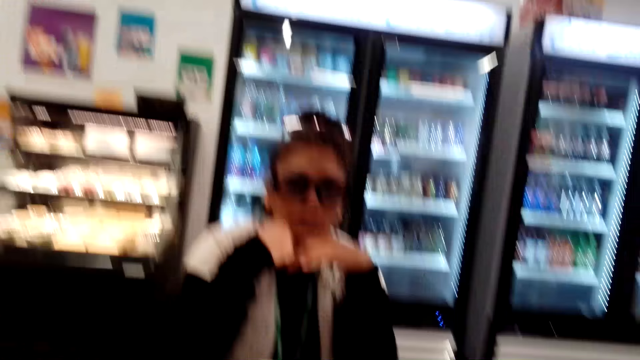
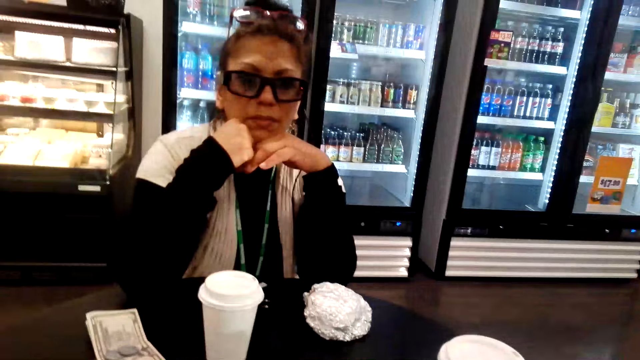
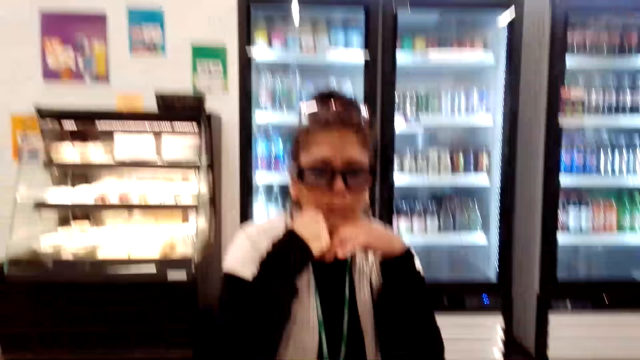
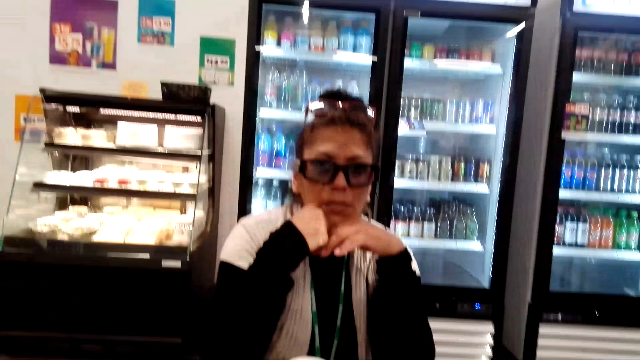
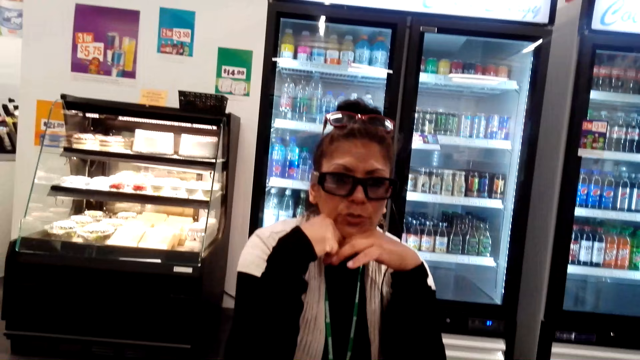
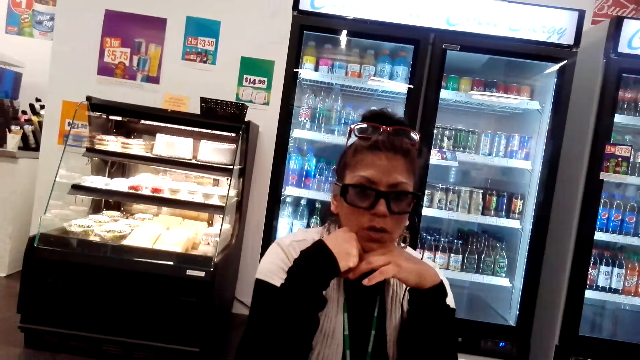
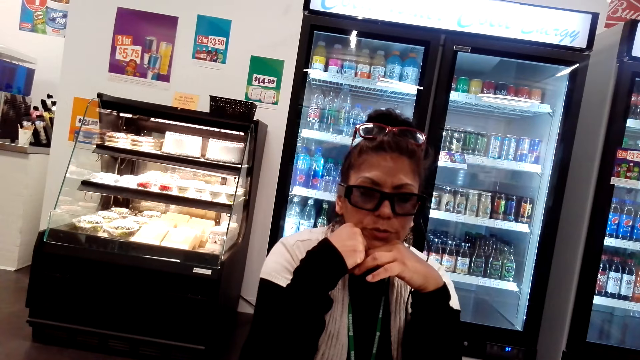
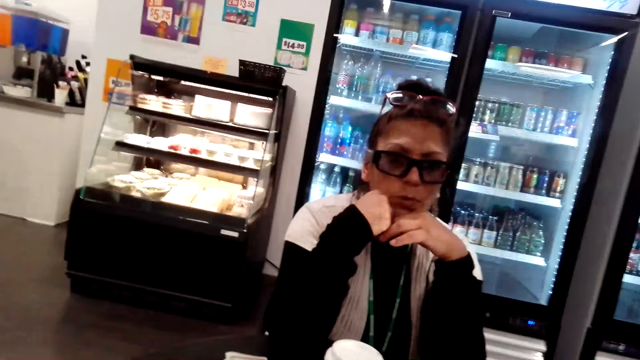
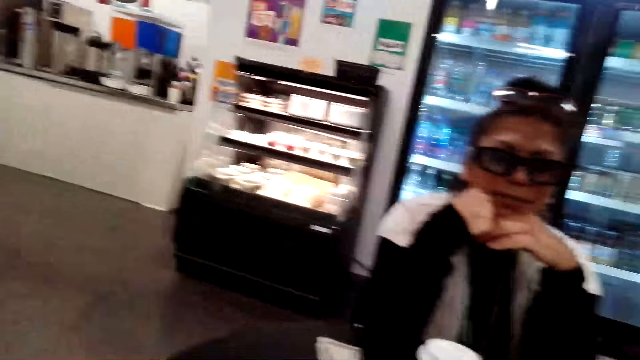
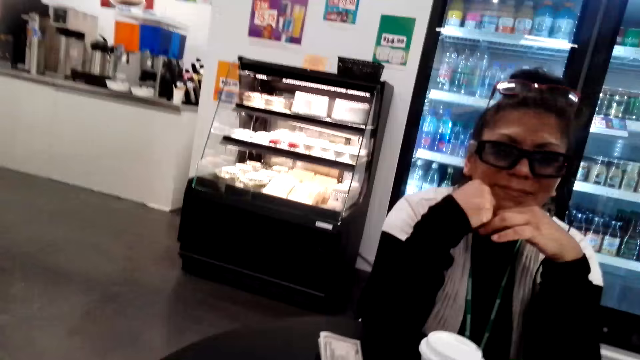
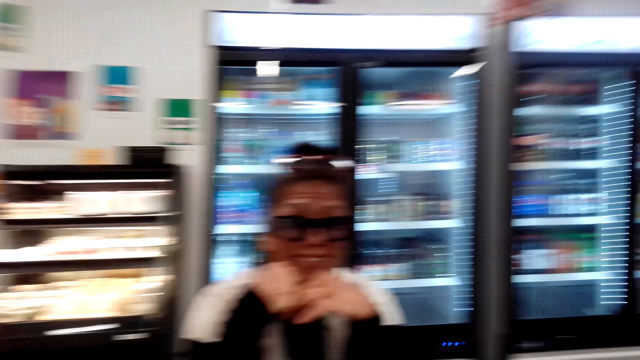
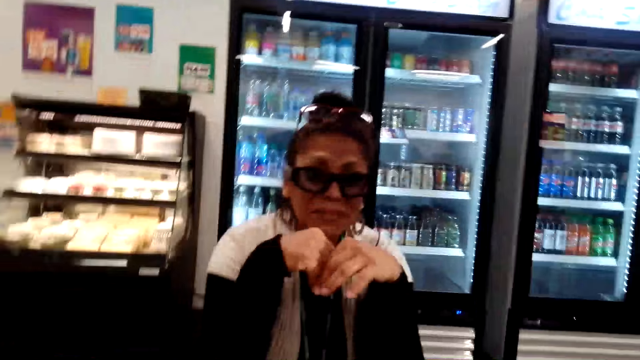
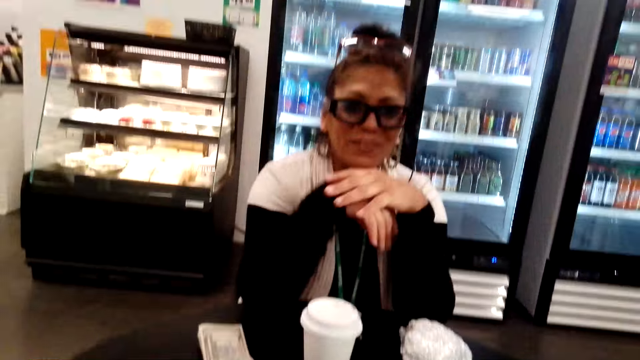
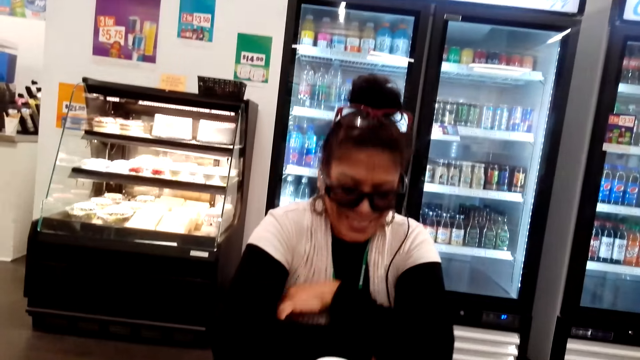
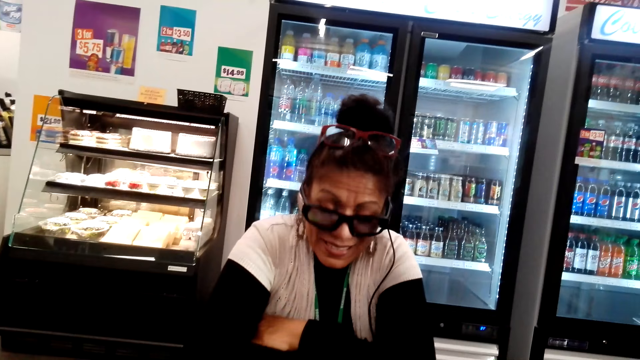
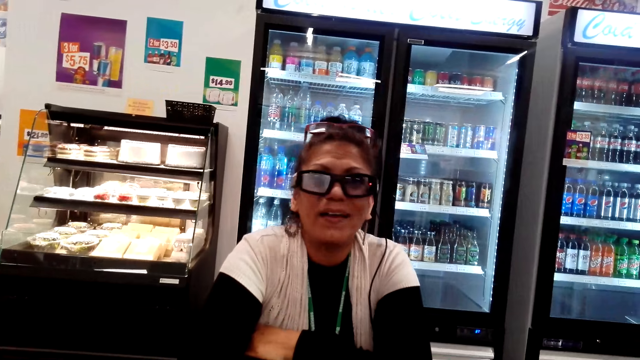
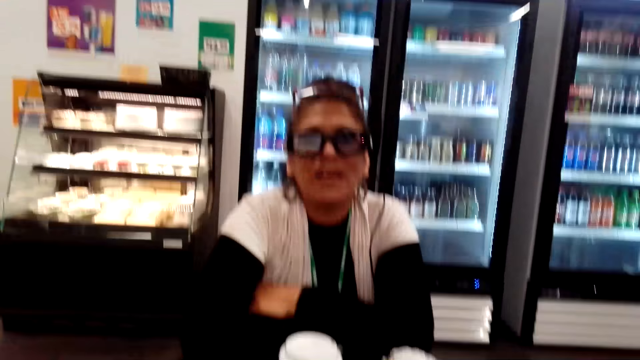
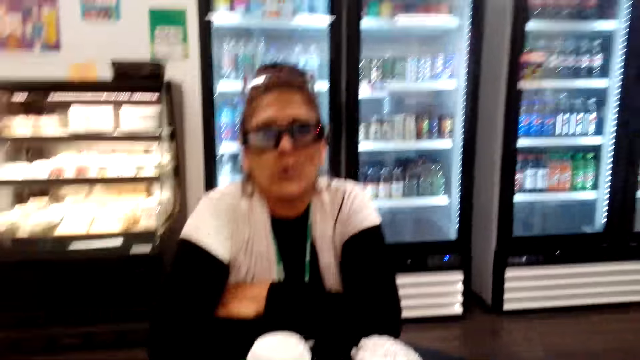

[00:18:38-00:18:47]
A woman talks with the camera wearer.

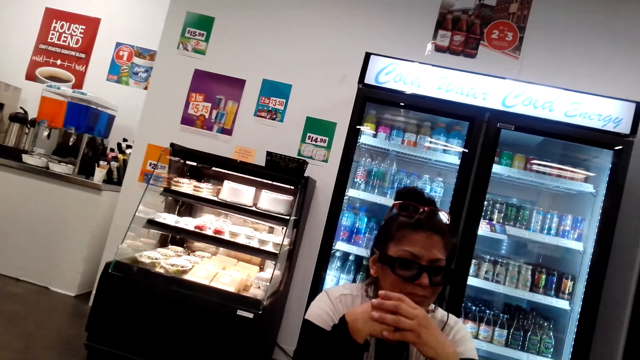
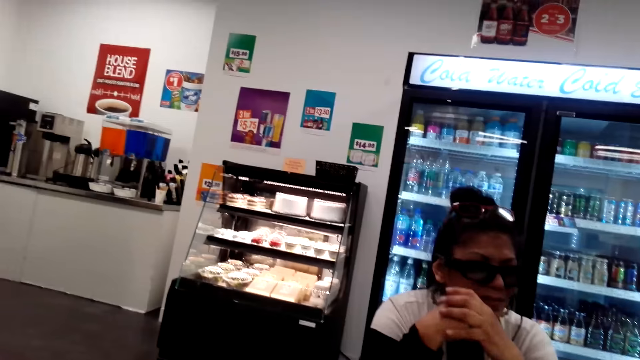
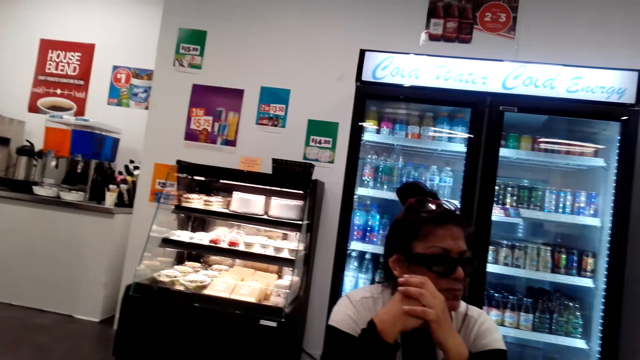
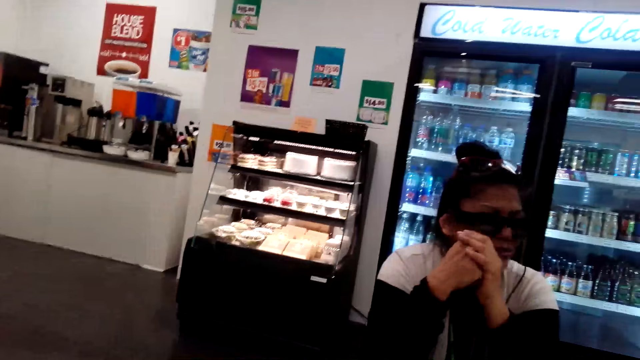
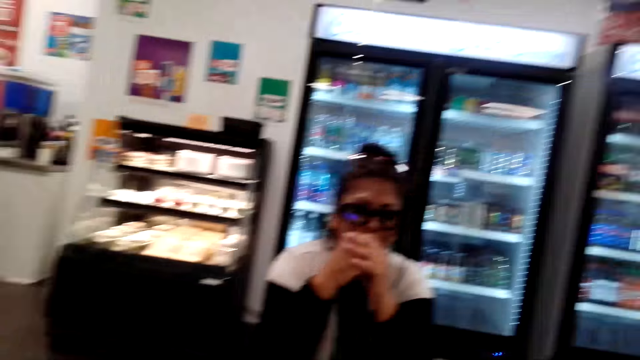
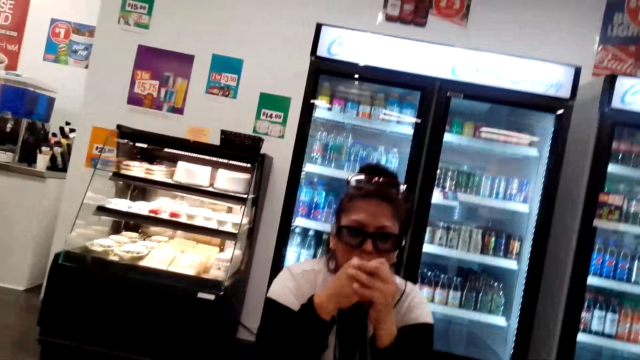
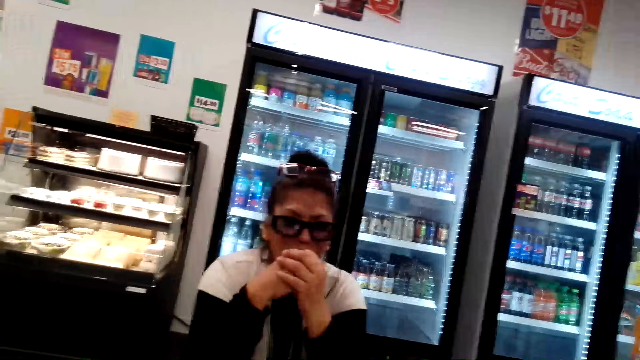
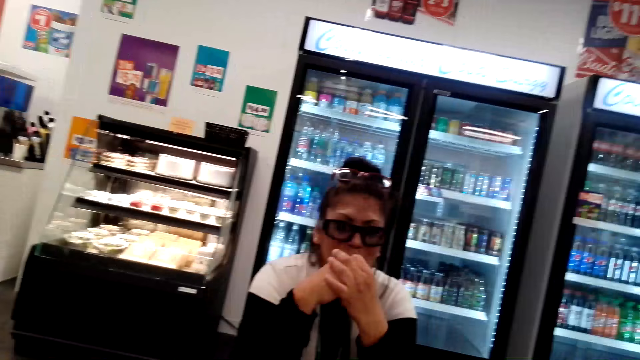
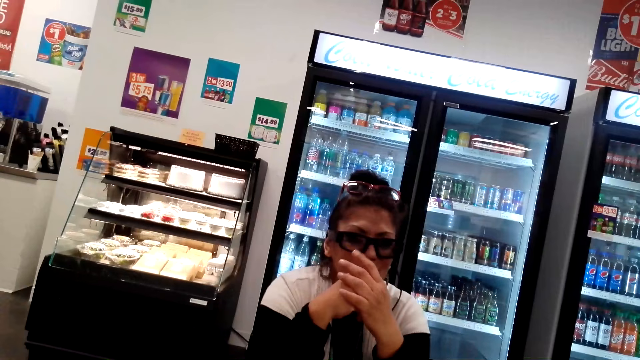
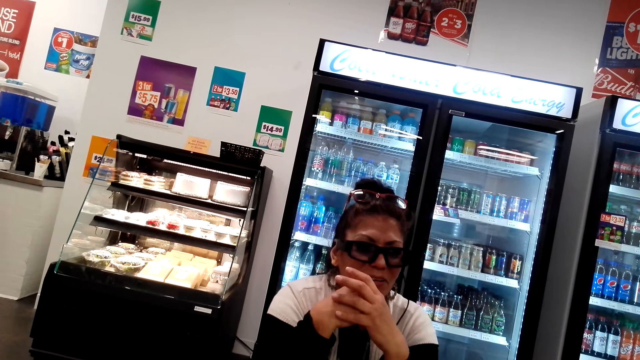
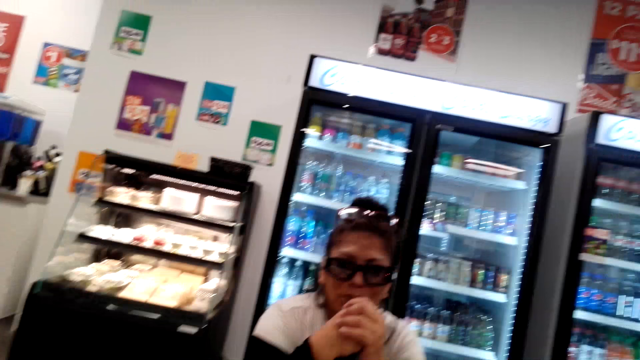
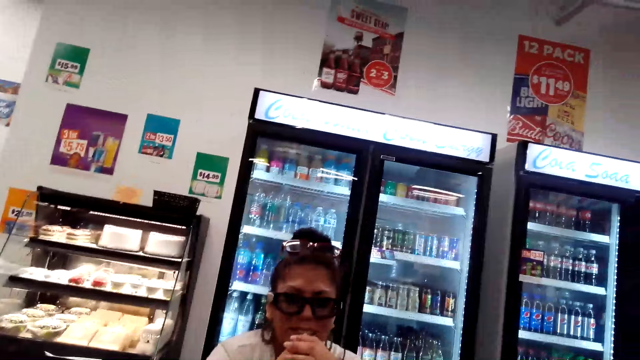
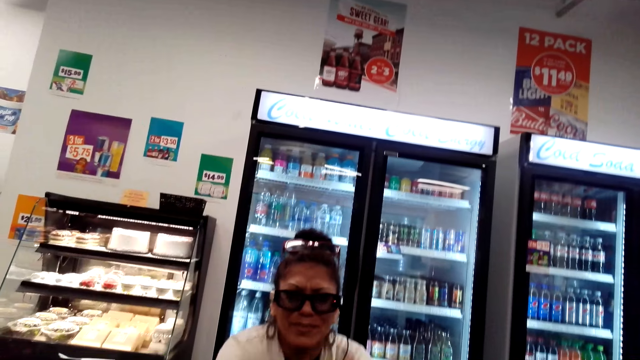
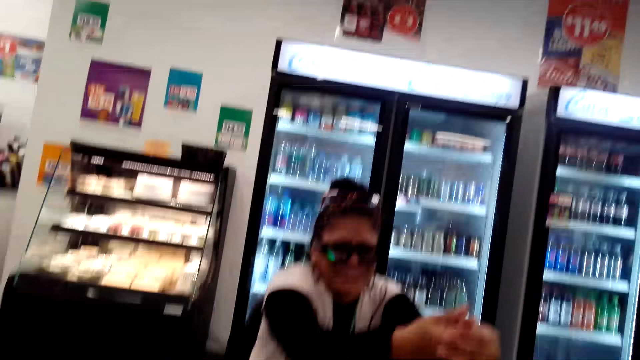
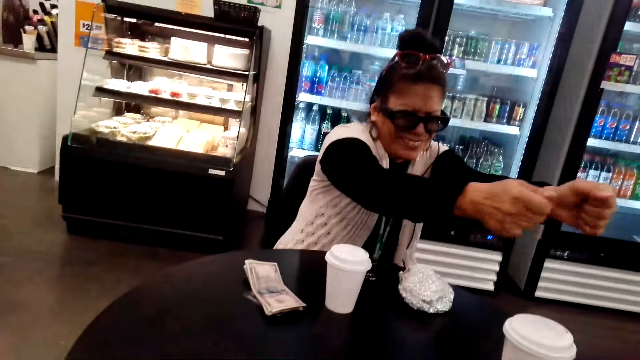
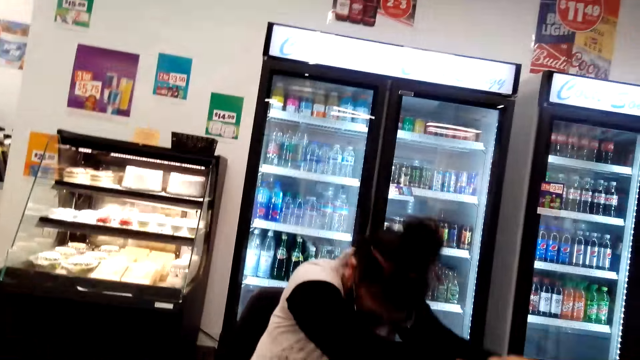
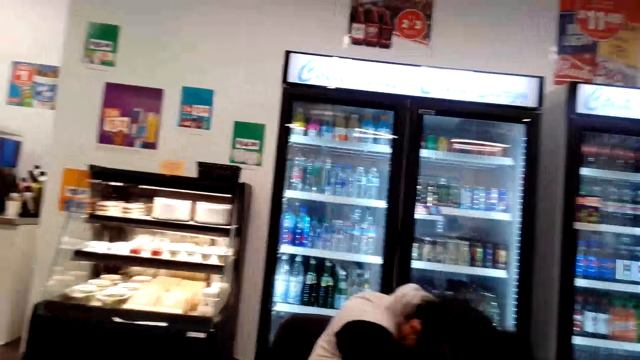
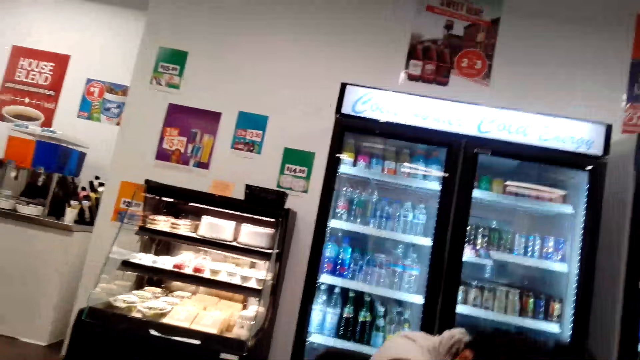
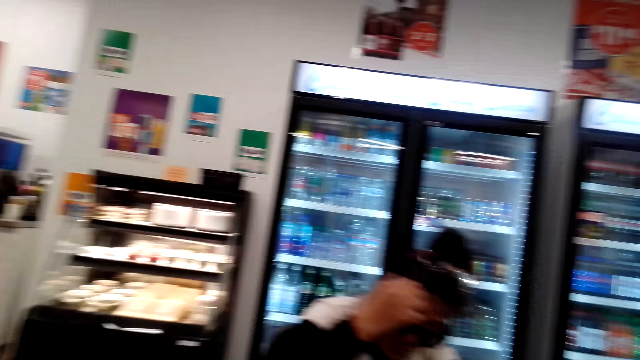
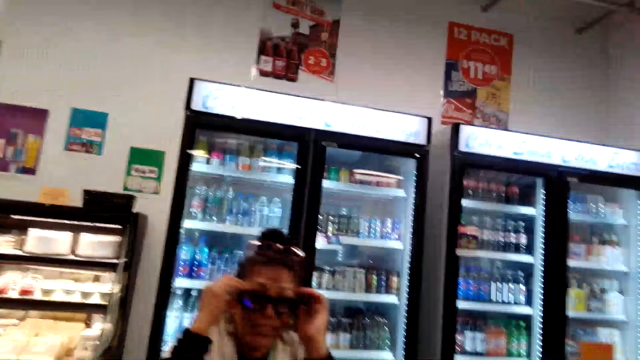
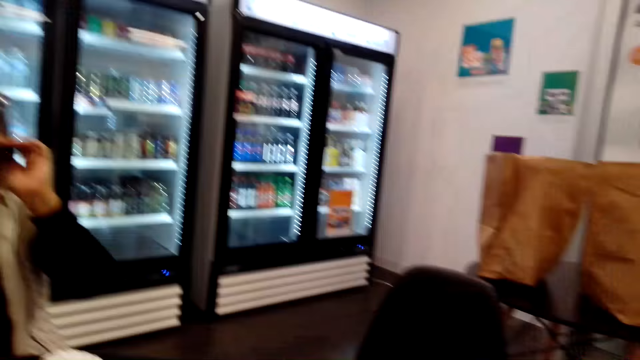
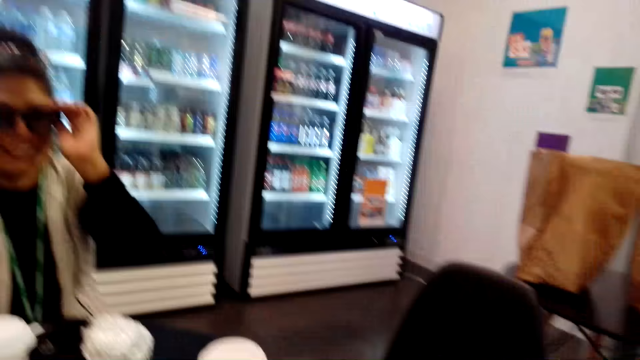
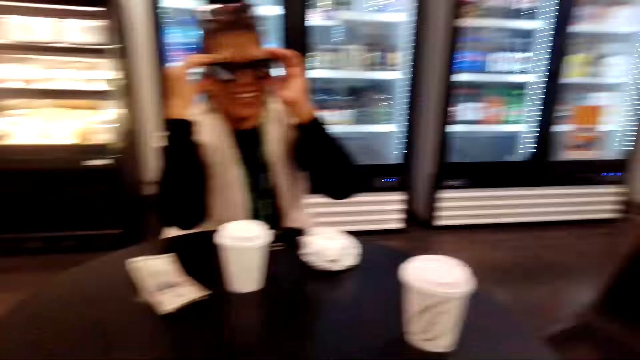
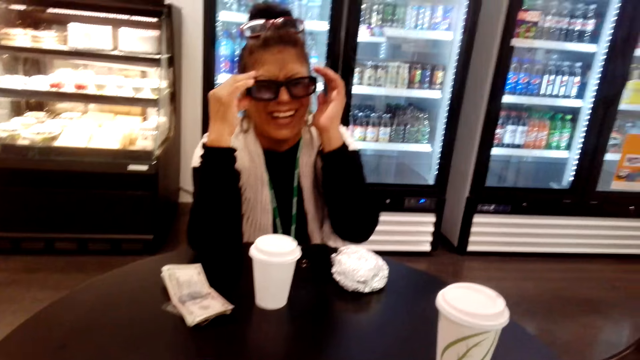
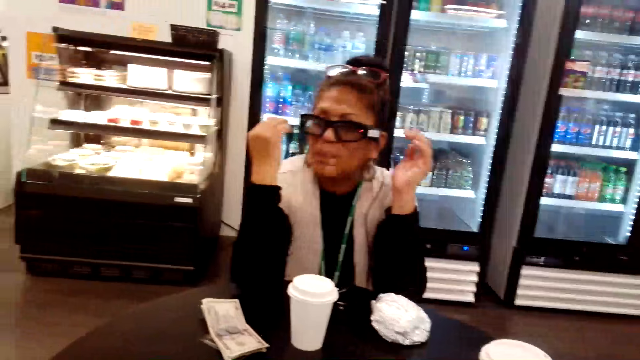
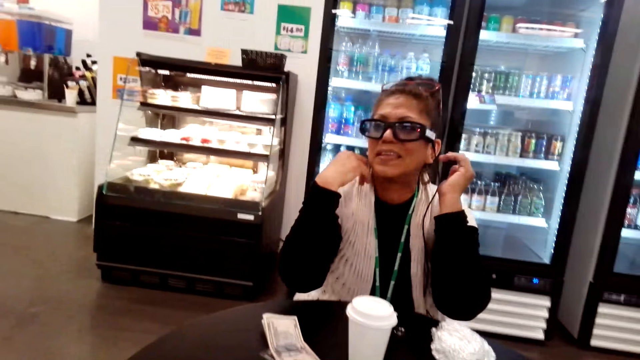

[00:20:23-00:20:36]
The camera wearer looks around the restaurant. They talk with a woman. They look around the restaurant.
